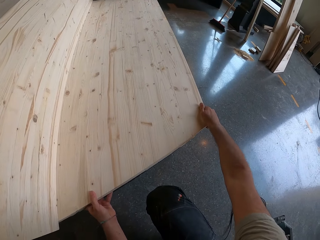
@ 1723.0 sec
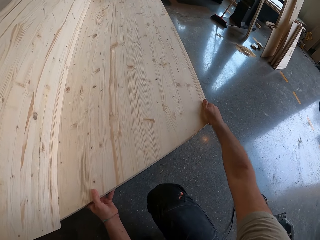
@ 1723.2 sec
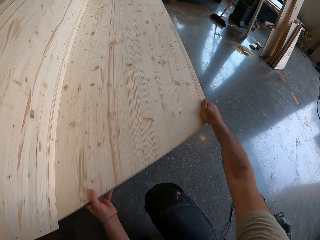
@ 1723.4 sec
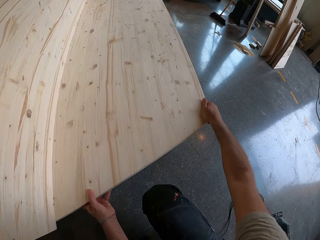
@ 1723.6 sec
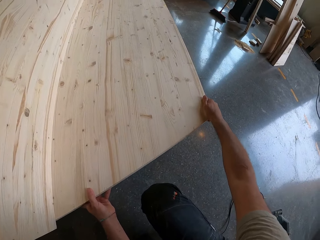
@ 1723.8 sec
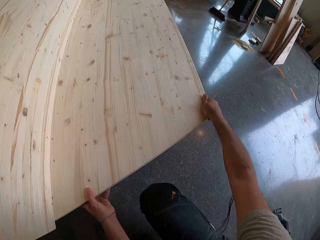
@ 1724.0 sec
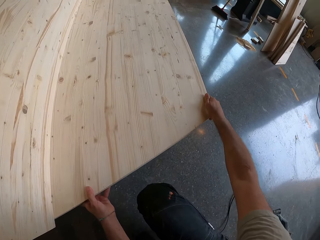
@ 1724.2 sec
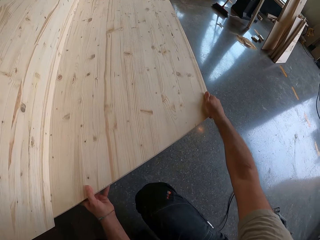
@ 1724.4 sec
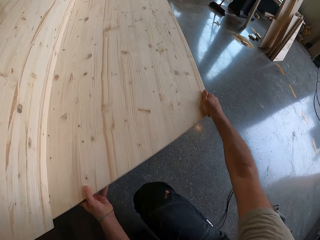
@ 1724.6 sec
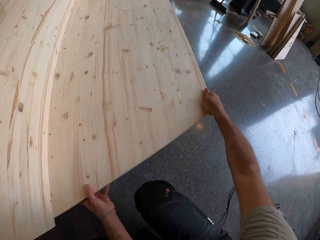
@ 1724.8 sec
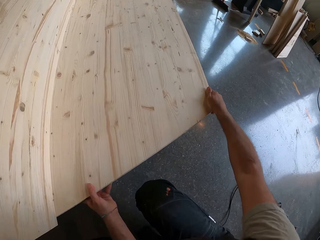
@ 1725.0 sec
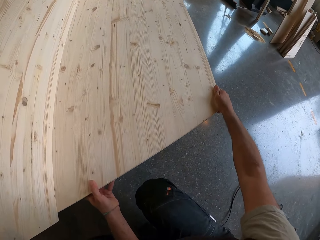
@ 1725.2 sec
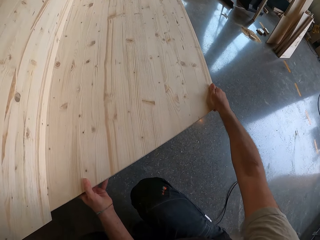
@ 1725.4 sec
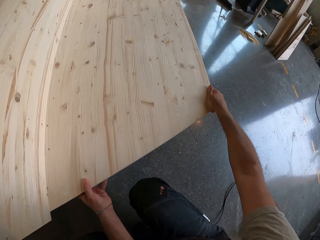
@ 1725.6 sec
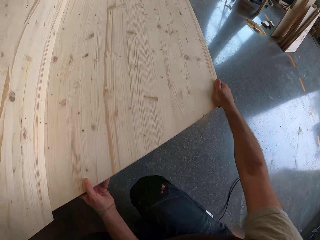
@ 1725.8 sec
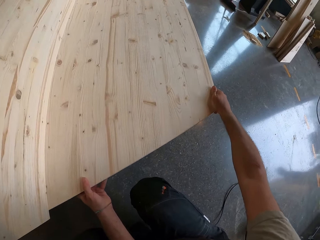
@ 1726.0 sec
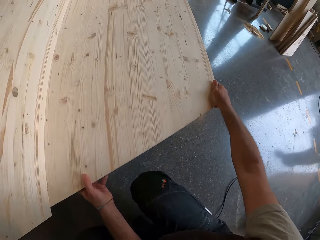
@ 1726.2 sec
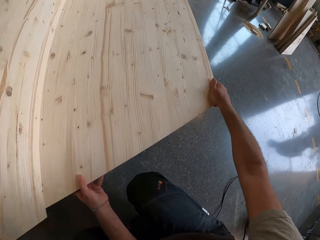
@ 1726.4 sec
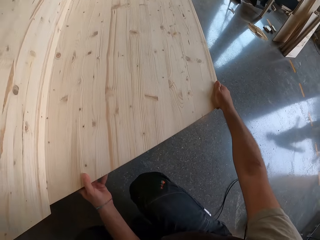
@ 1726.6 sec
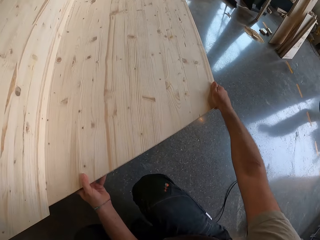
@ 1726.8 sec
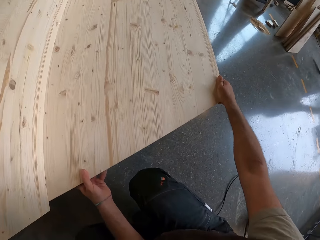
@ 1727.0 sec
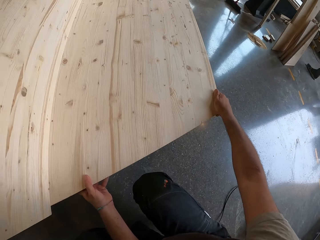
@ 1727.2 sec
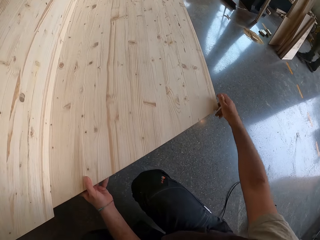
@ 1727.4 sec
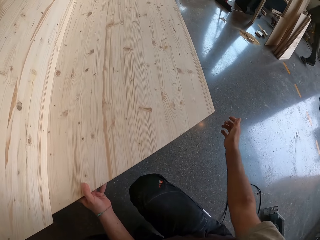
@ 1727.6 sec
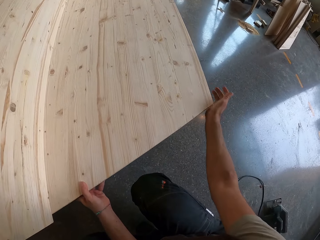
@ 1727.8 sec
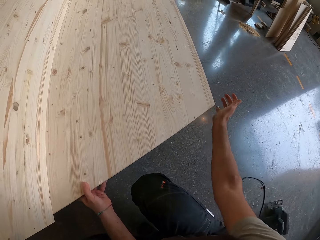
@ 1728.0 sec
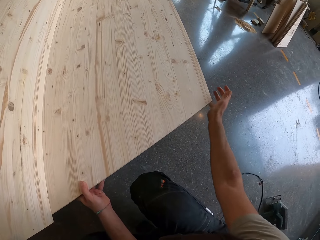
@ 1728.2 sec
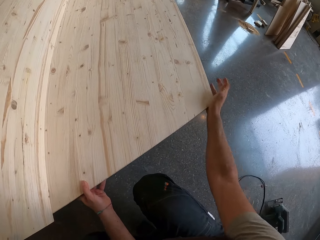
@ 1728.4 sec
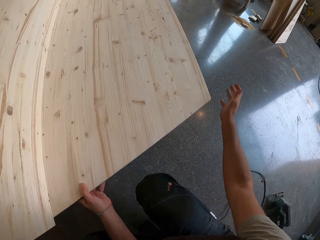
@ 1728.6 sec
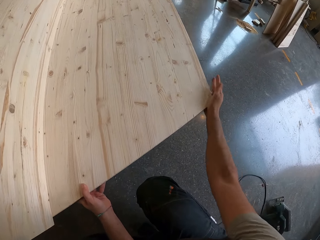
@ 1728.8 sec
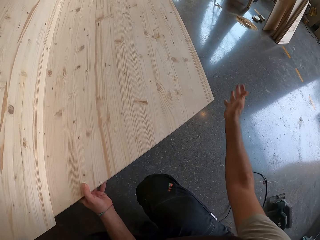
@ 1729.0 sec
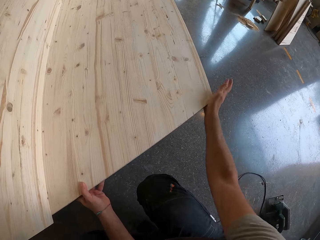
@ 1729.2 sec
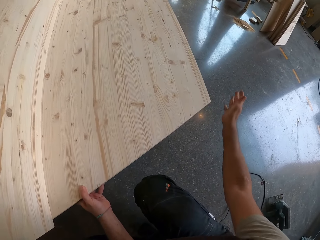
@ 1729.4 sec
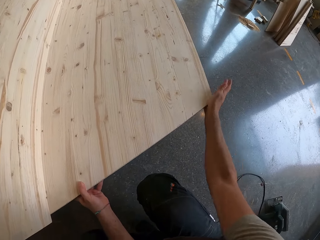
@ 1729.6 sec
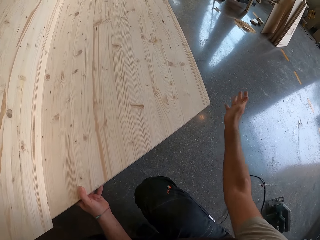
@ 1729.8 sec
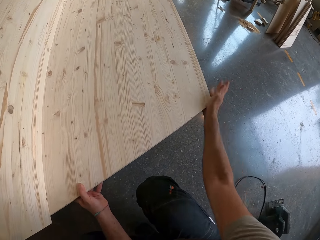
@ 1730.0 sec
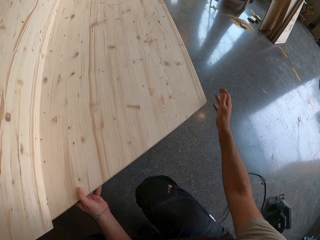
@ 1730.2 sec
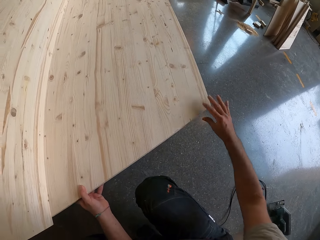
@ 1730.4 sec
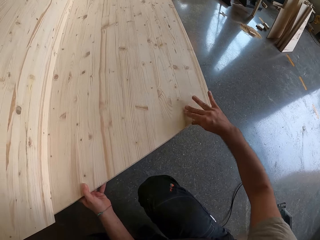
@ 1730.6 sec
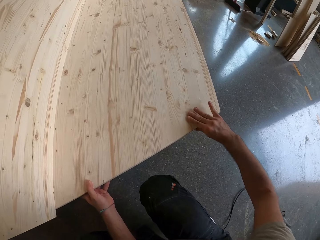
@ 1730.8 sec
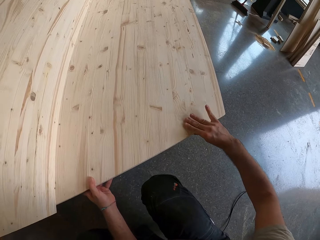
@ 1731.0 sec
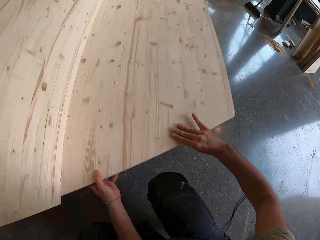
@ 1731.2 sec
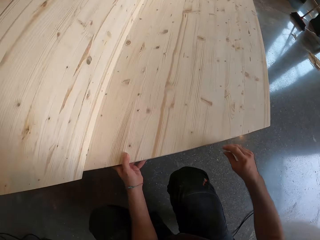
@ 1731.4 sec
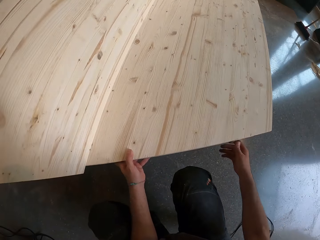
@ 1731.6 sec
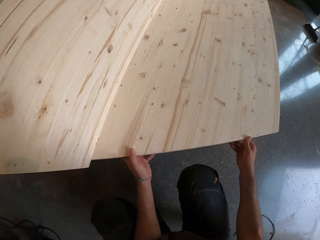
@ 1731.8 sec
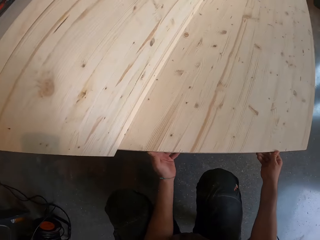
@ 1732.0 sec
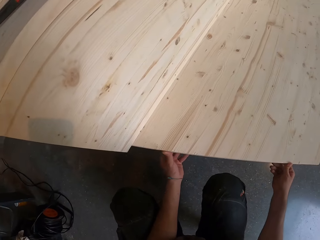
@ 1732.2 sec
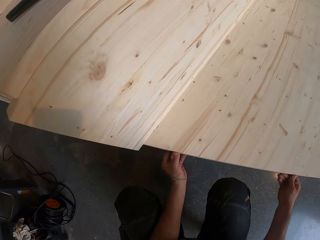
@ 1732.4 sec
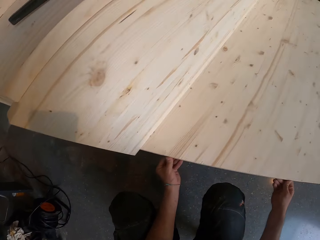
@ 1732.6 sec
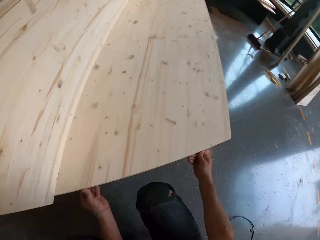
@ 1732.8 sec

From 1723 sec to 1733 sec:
The camera wearer hits the wooden step with his right hand.

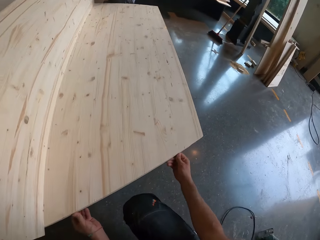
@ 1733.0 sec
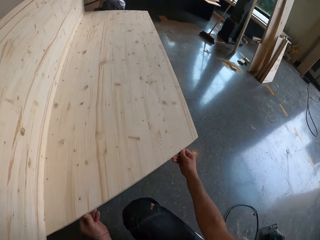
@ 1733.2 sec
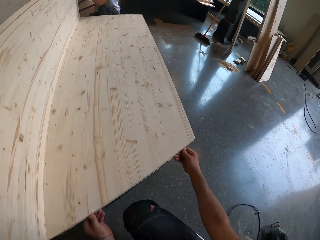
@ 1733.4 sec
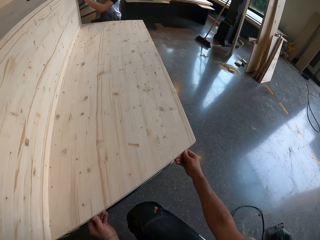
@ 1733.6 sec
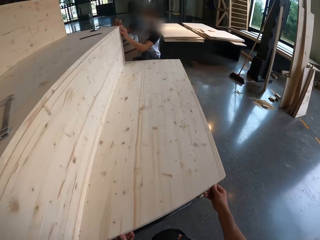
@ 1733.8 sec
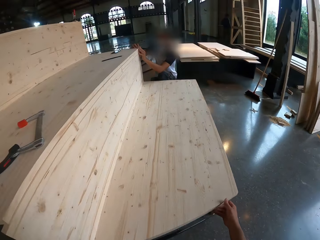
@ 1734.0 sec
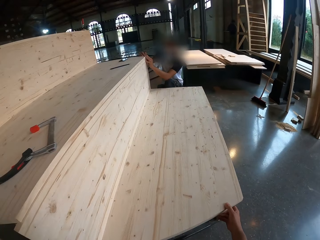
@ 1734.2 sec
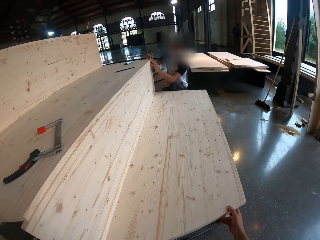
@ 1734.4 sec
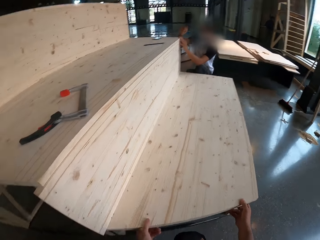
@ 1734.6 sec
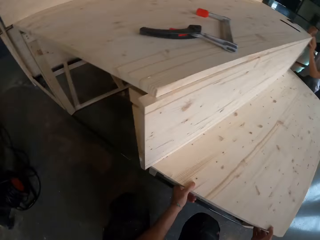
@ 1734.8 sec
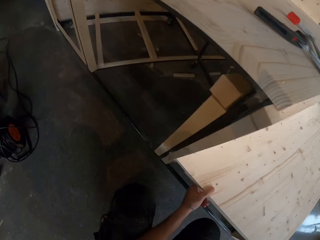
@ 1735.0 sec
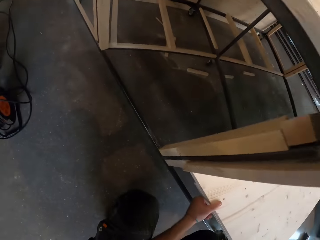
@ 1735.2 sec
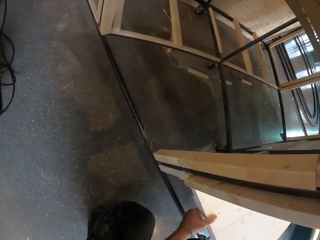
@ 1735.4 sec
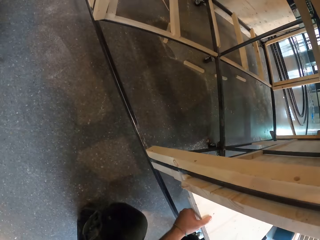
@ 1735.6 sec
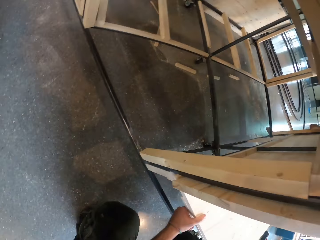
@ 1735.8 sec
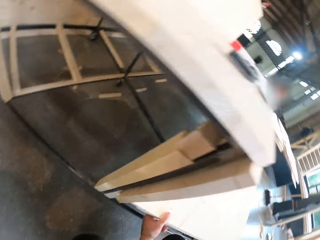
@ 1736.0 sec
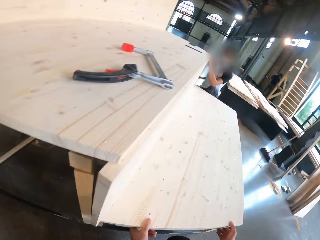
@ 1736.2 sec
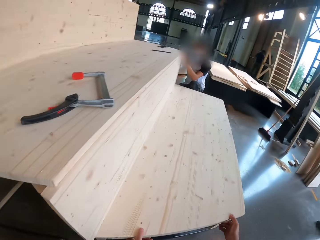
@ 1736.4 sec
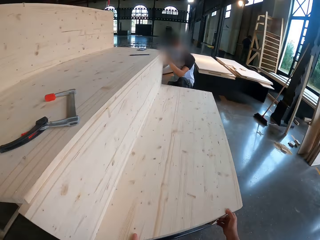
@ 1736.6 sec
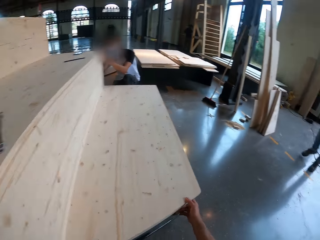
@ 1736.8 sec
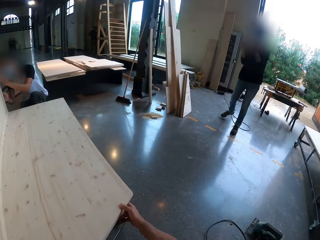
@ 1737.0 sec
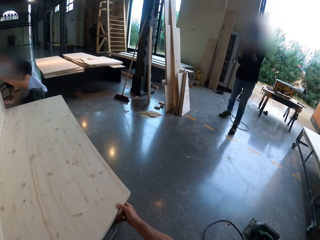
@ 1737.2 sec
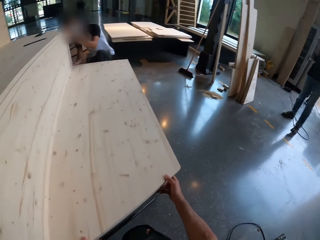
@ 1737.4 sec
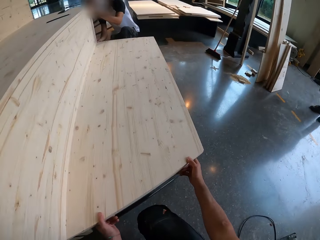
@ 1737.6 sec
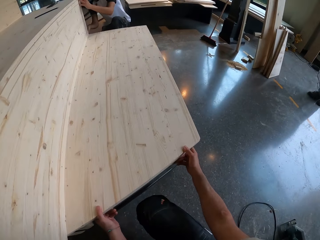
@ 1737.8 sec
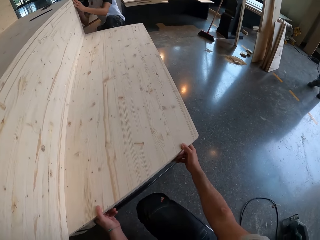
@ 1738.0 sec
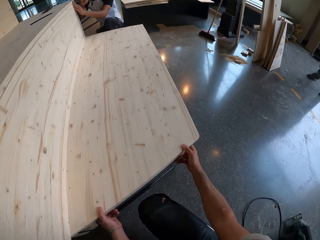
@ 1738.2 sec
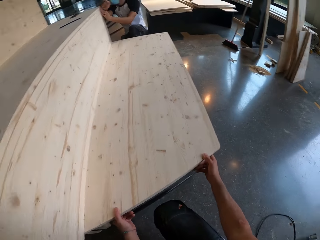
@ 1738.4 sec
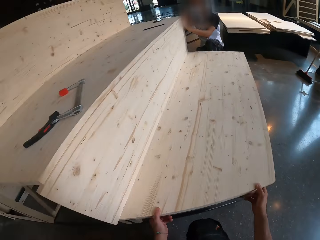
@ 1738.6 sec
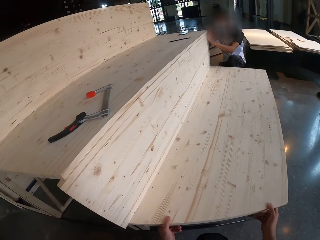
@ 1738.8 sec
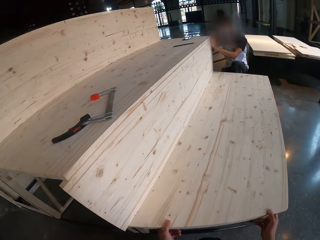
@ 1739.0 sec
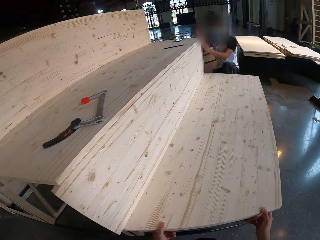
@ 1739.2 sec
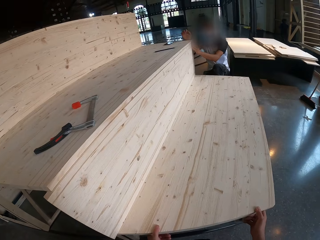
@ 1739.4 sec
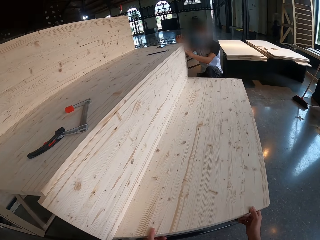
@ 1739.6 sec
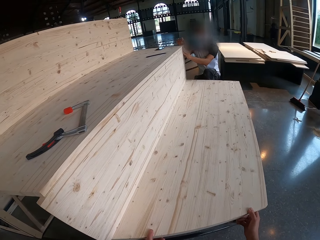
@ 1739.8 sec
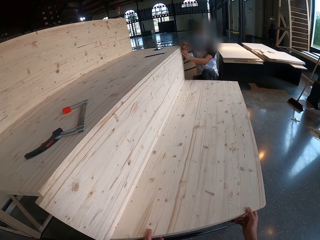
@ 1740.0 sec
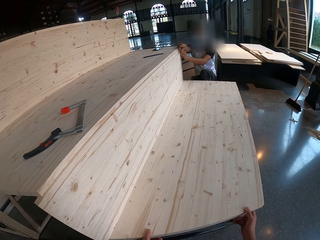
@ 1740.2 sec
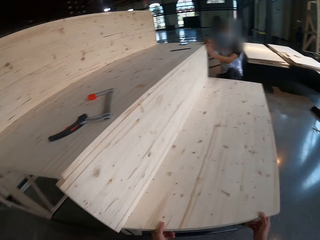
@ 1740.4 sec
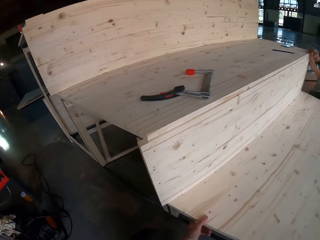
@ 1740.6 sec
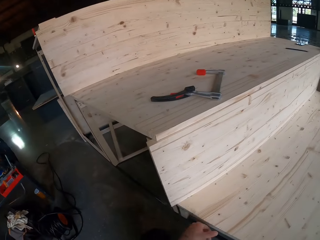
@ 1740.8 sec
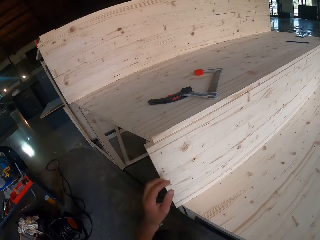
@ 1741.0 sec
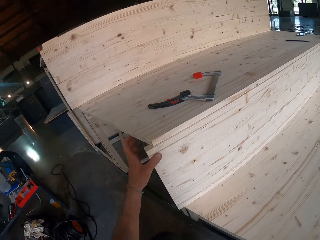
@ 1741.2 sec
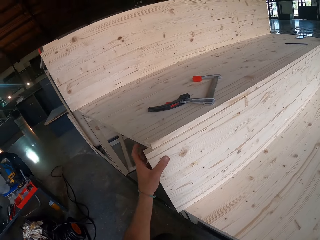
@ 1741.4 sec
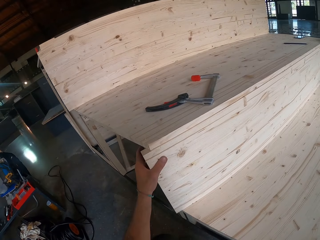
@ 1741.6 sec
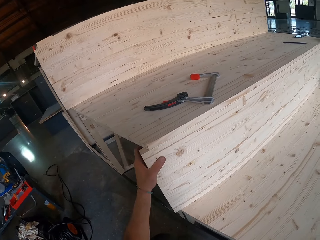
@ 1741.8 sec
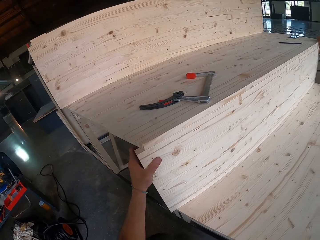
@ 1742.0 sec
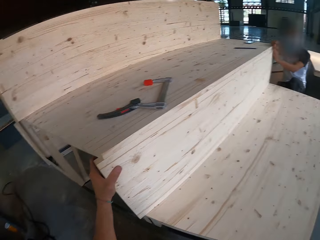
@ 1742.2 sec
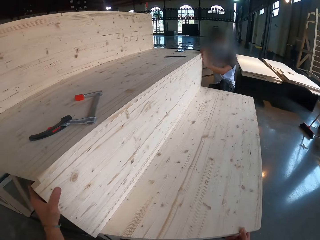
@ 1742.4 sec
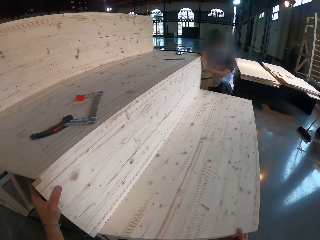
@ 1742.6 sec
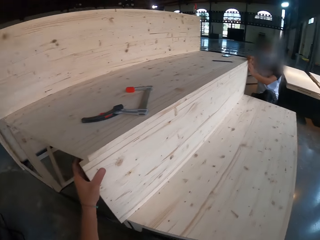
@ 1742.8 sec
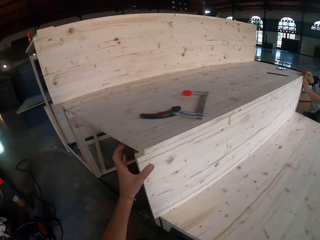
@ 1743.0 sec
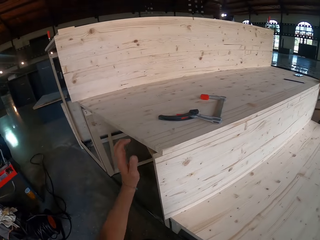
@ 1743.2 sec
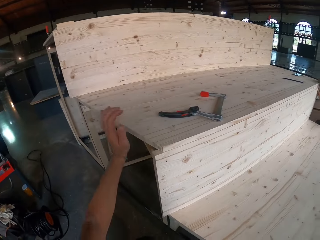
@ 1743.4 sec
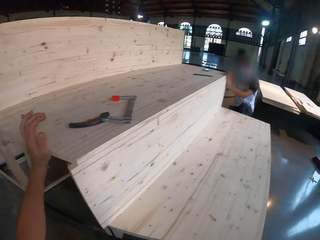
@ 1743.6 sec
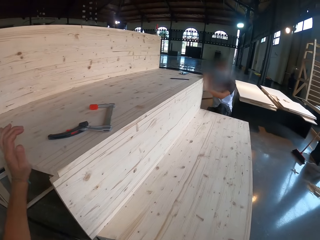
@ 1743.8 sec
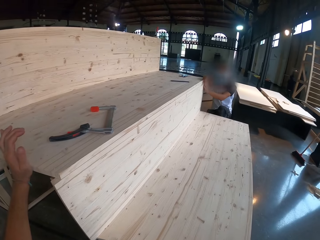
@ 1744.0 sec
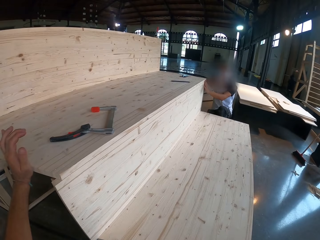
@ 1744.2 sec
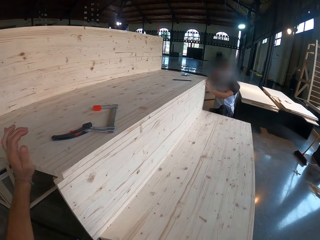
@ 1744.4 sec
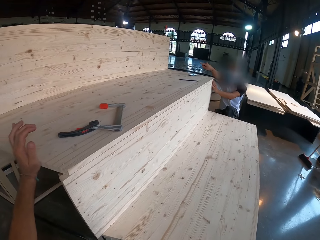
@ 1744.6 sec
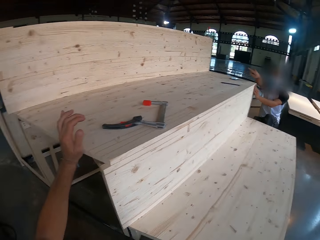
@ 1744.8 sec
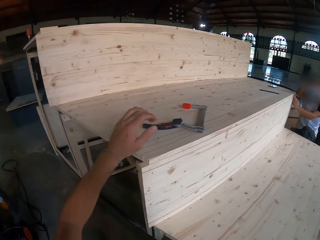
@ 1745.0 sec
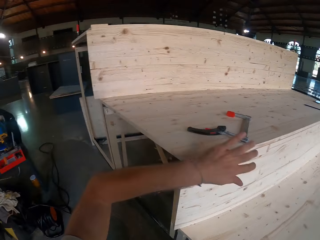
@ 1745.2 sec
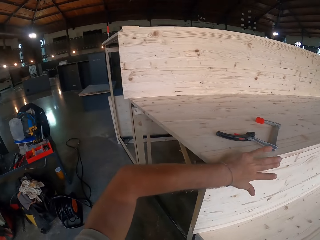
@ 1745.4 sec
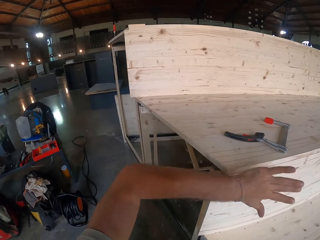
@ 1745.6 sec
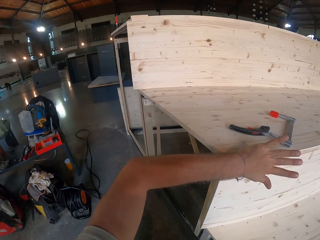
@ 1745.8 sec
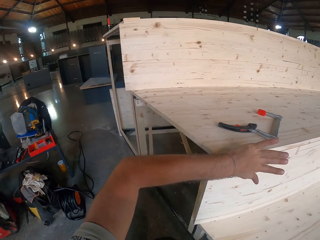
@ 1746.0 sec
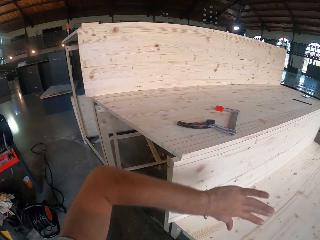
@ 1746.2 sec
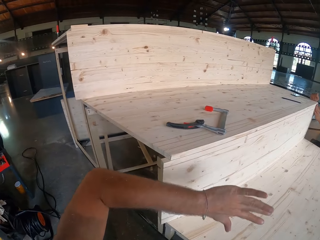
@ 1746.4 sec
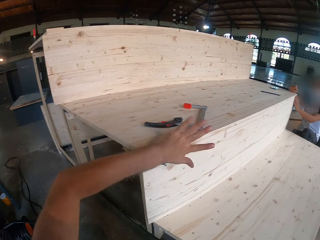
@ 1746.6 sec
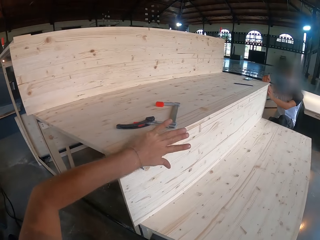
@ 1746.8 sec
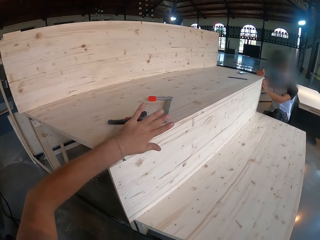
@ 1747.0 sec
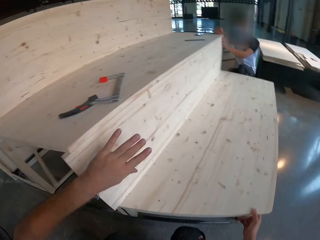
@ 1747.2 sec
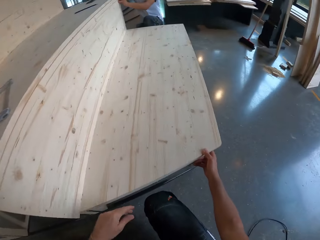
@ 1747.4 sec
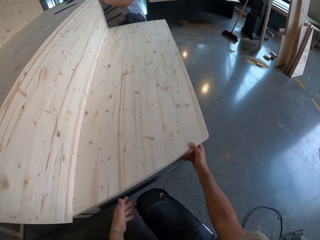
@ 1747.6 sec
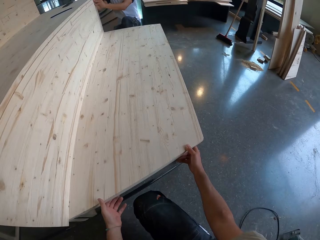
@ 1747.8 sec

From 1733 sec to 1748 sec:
The camera wearer looks around. He holds a lumber of the wooden step with his right hand. He touches the wood frame. He hits the wooden step with his left hand.
